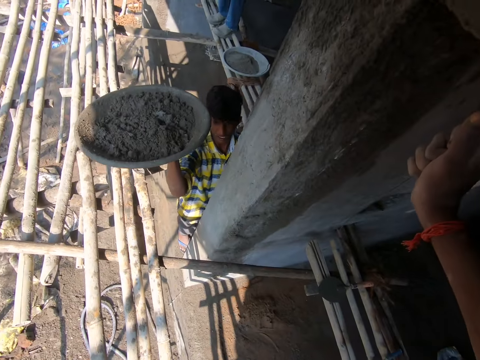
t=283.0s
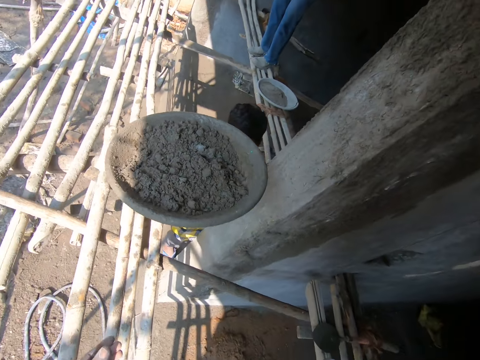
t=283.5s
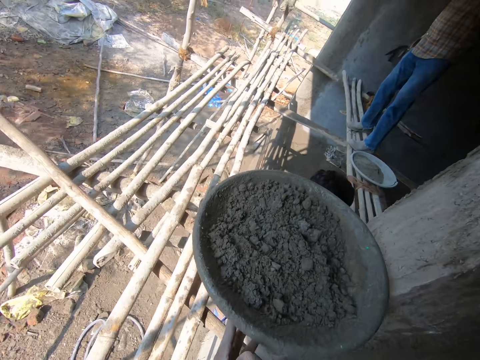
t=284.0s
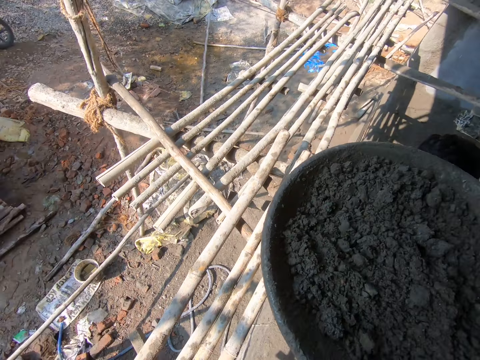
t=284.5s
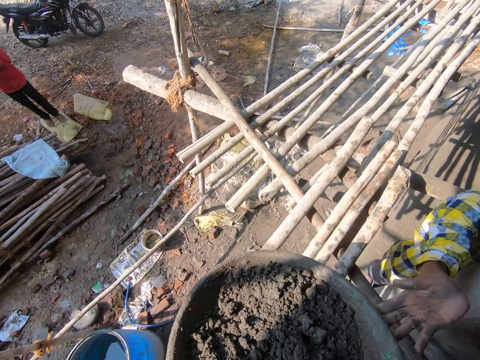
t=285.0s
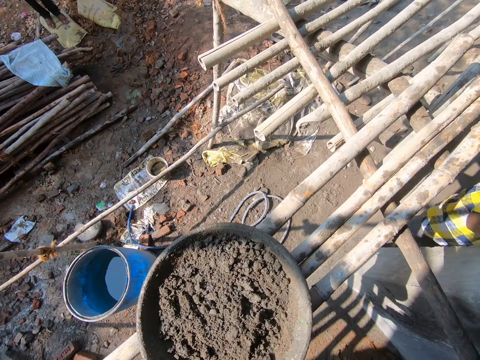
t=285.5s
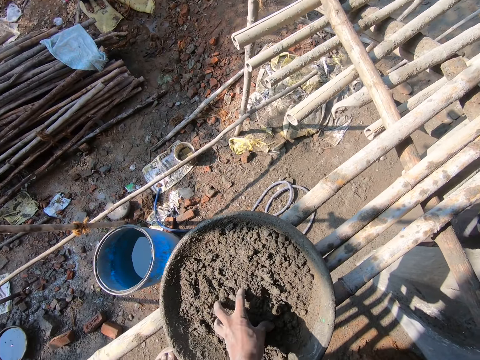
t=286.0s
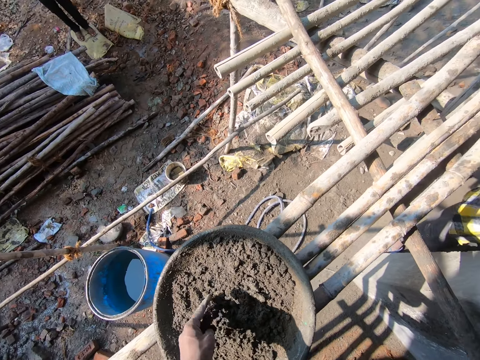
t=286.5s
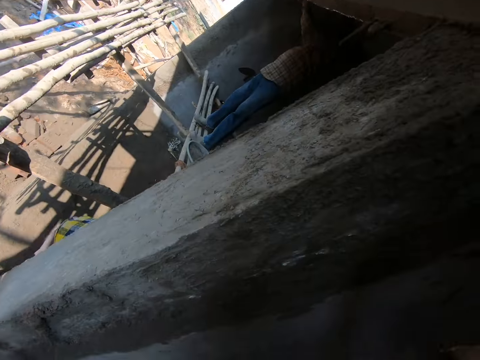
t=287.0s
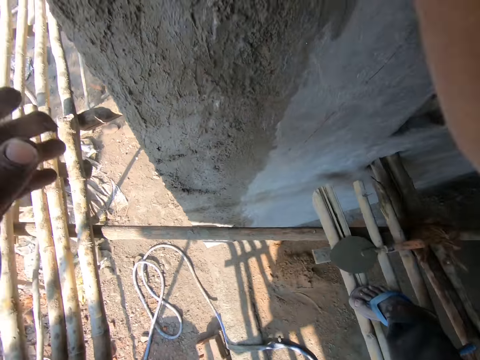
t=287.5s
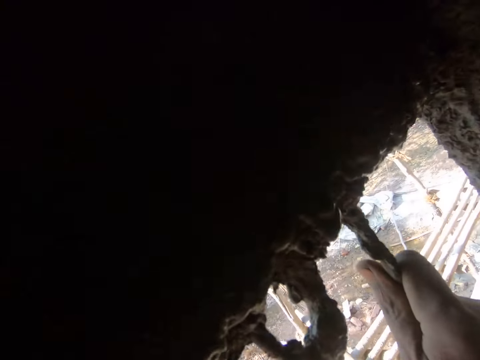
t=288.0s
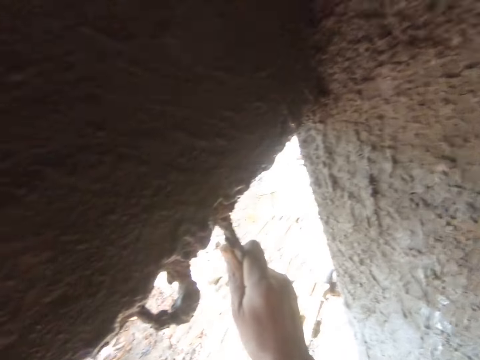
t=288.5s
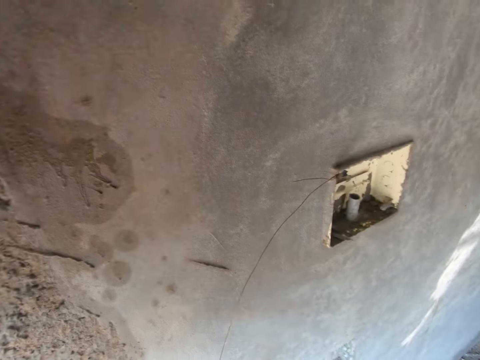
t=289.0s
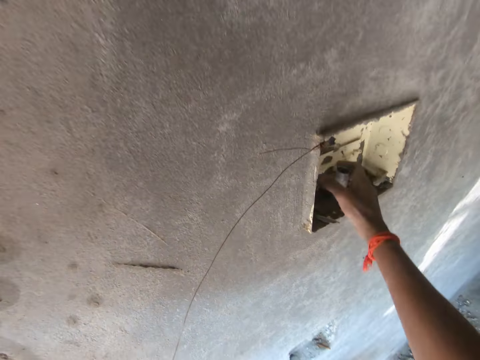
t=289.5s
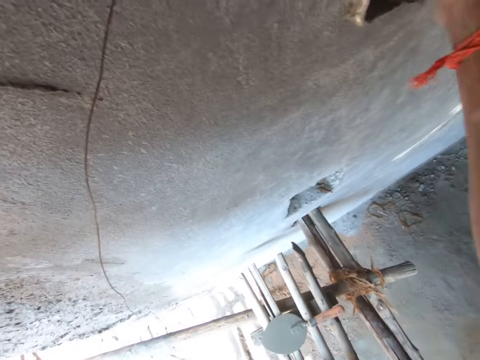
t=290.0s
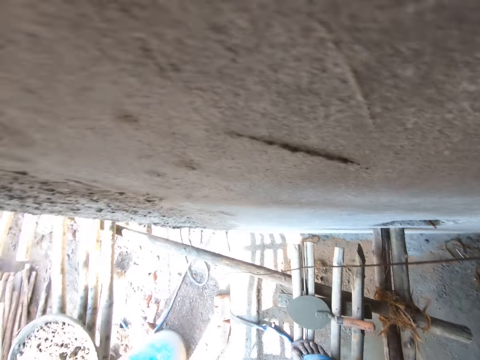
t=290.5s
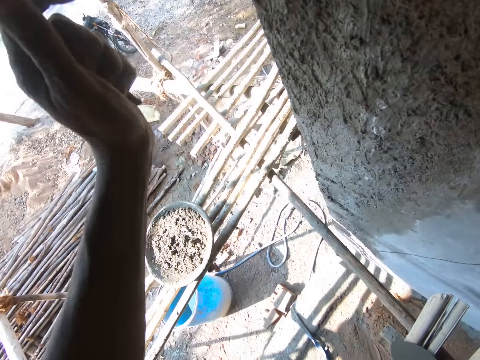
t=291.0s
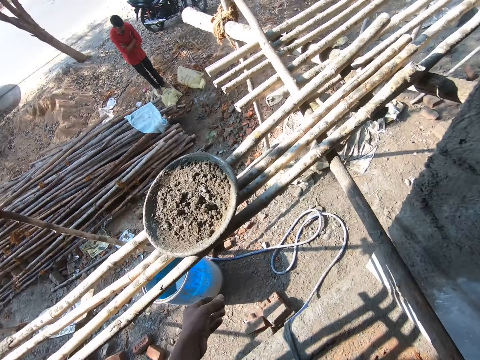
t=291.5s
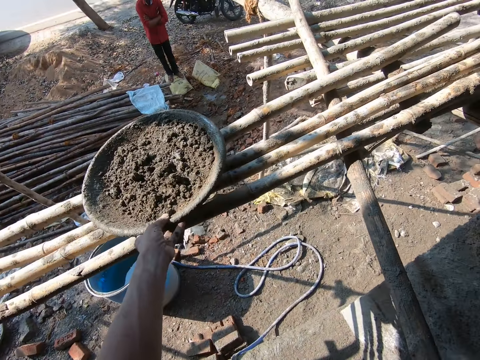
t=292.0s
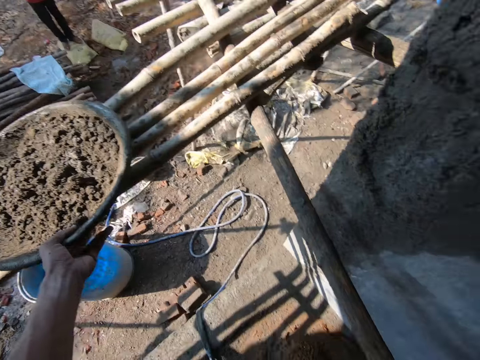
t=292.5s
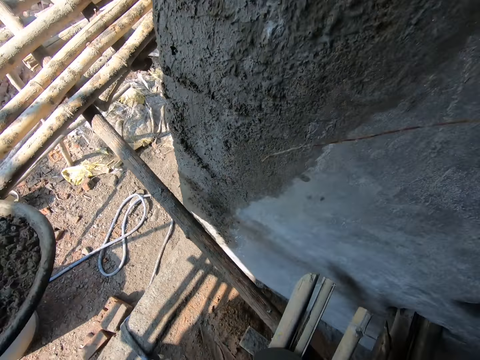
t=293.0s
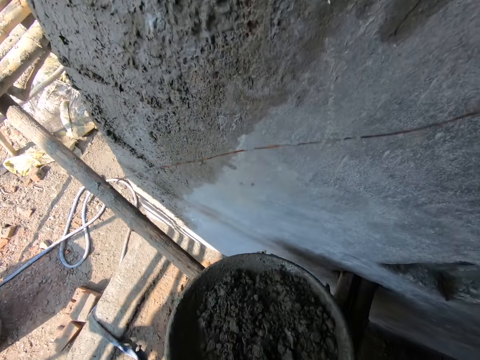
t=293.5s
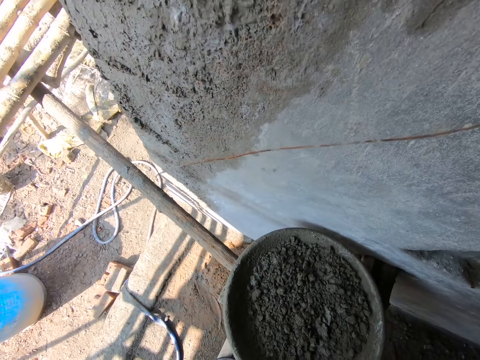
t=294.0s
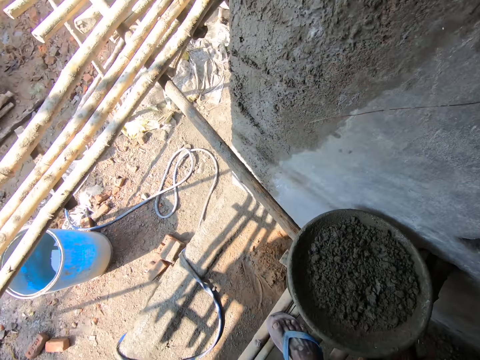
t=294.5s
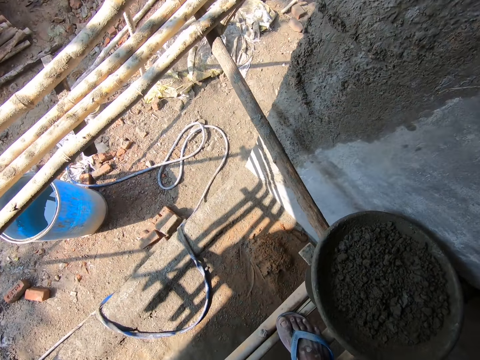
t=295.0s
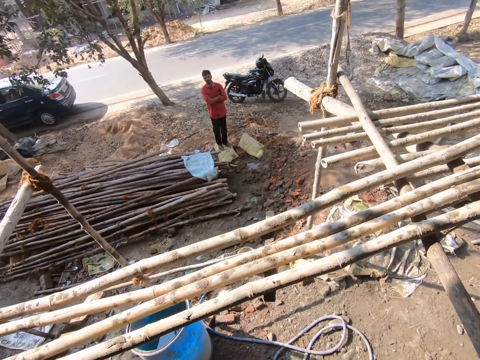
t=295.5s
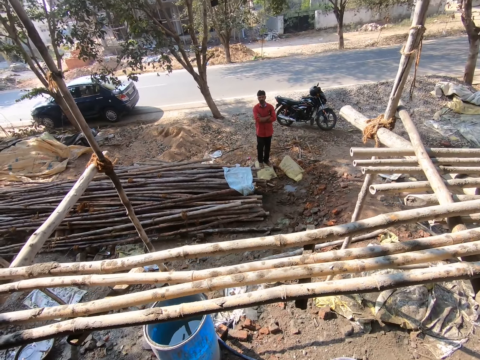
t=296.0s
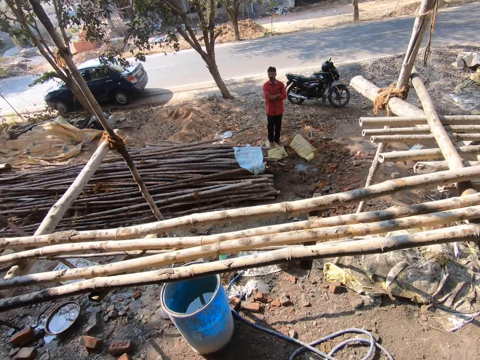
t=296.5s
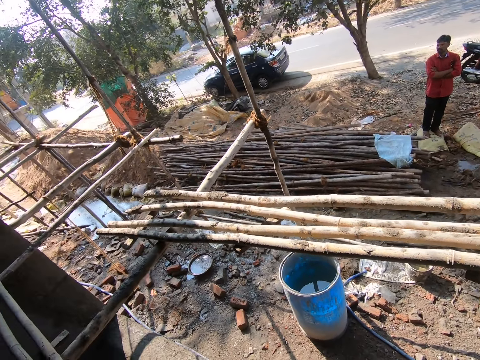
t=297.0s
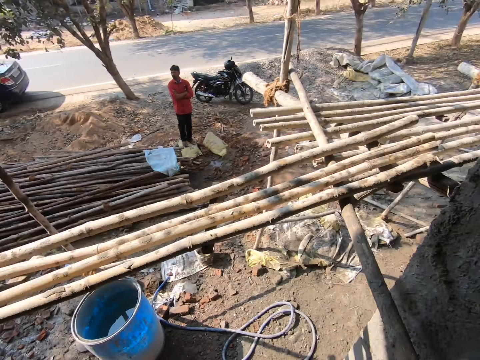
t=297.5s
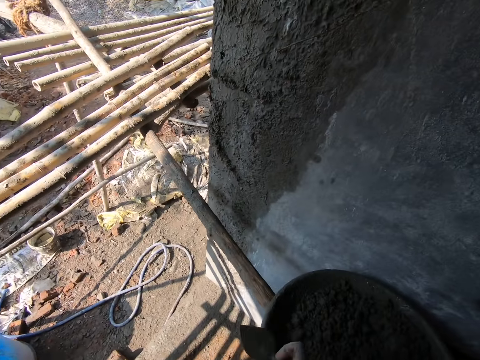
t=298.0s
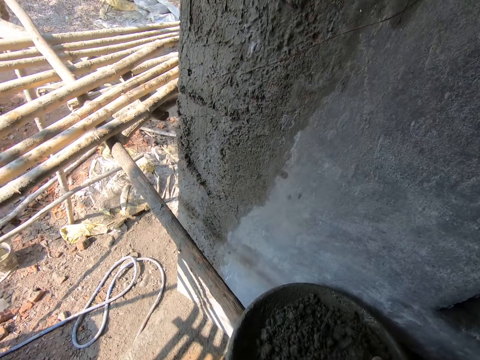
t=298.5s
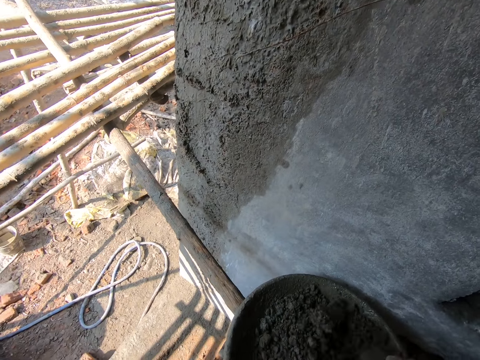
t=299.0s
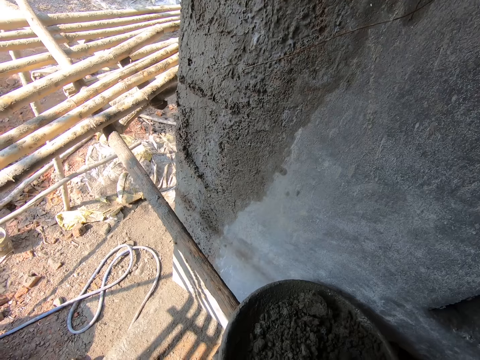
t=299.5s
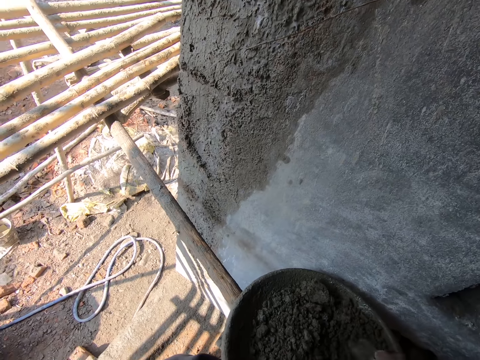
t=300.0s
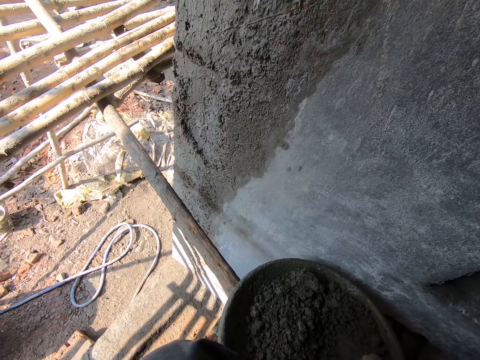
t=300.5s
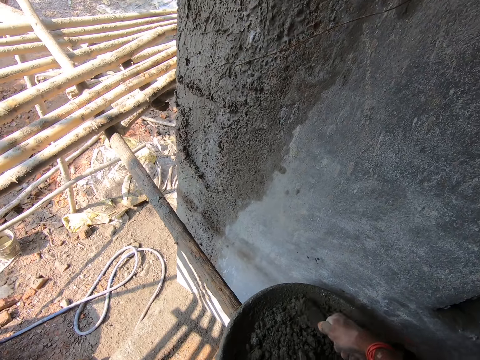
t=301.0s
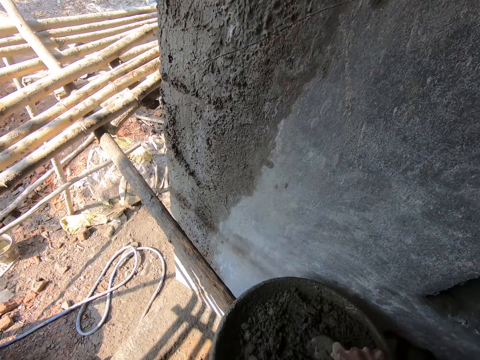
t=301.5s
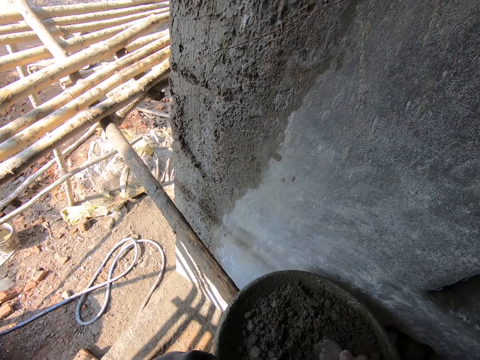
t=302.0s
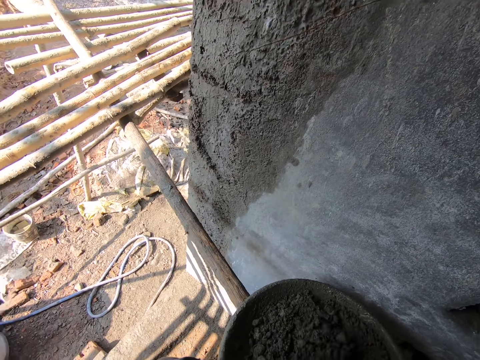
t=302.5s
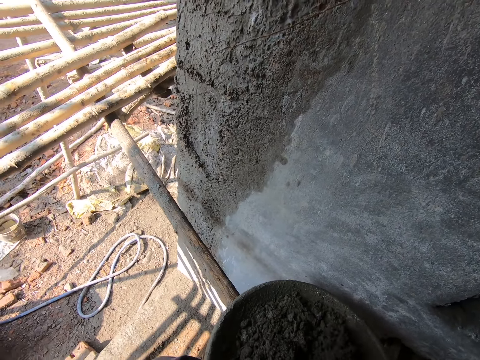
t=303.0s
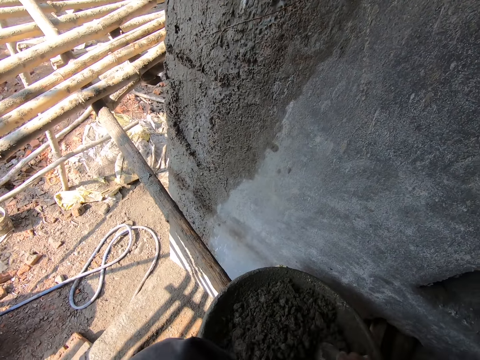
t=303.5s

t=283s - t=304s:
The camera wearer receives a basin with a mixture of cement from a person. They put the tray on the scaffold. They sift the soil cement with the left hand. They touch the mortar. They hold the wall. They hold the black pipe. They reach to a switch. They take the tray with the concrete. They put the tray on the scaffold. They look around. They mix the soil cement with the small trowel.

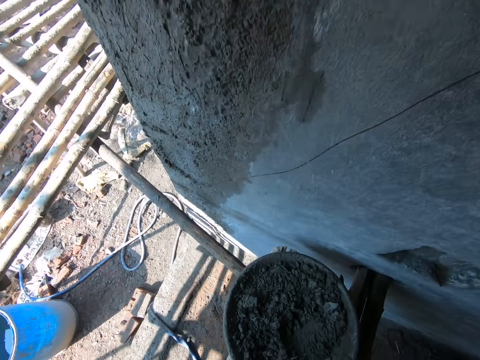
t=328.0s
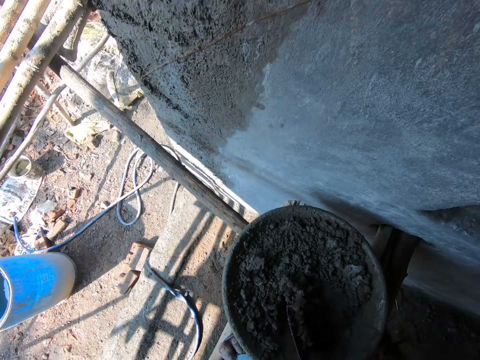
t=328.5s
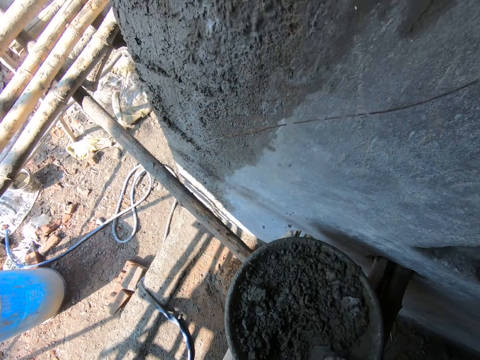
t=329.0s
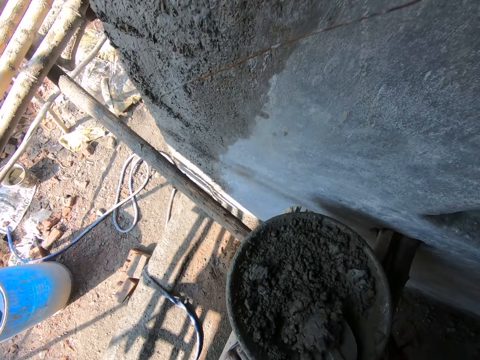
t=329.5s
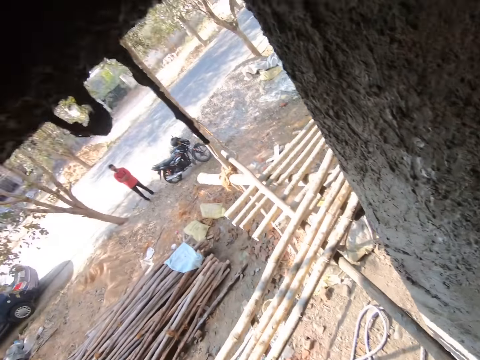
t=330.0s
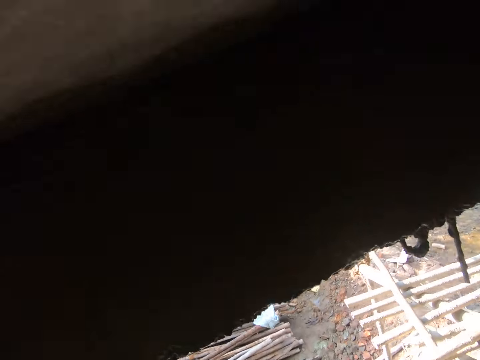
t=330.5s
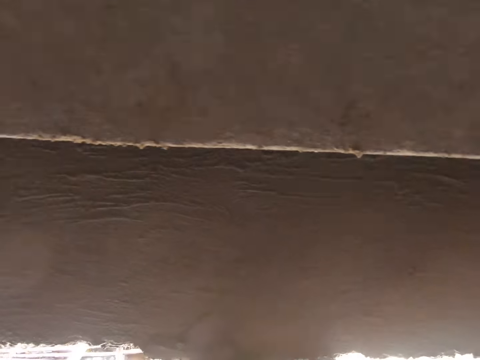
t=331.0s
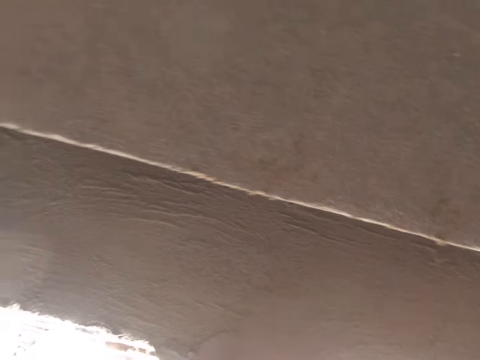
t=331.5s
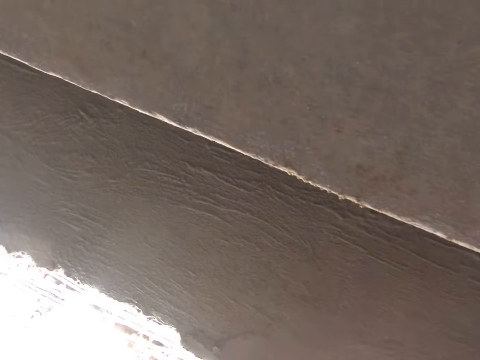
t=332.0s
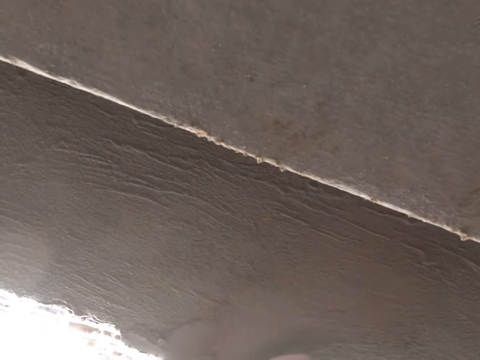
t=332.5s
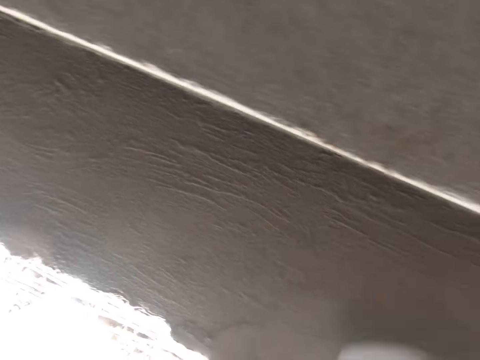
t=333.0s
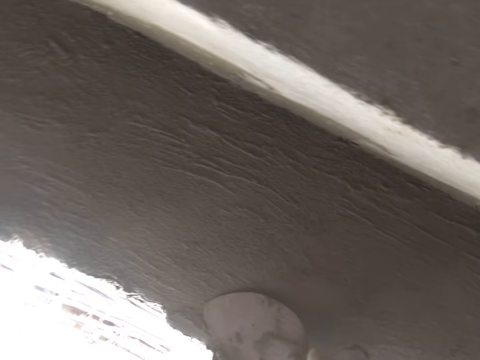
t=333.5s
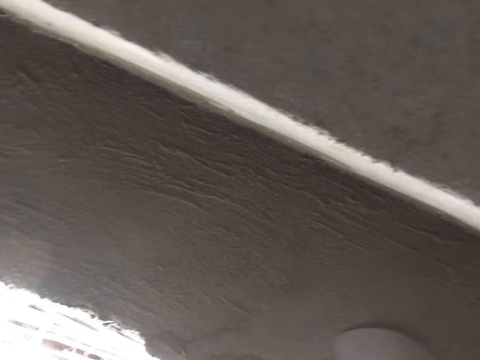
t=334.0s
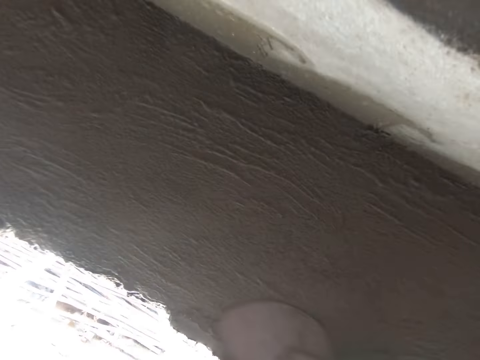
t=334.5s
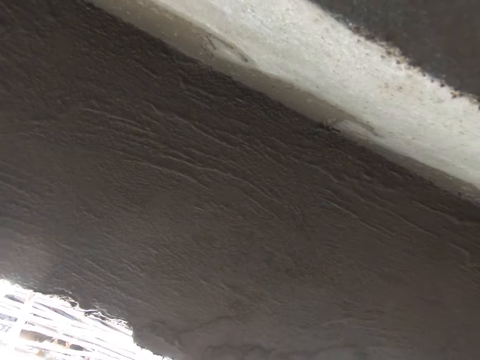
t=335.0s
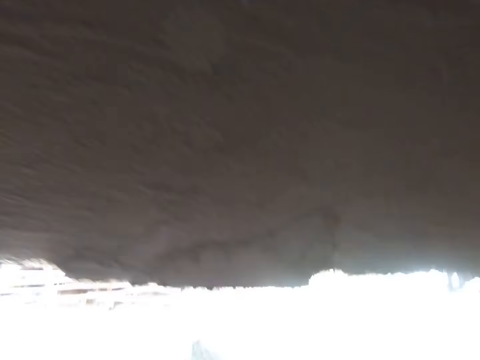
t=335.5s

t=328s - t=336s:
The camera wearer mixes the soil cement with the trowel. They scoop the soil cement with the trowel. They spread the soil cement on the wall with the trowel.
